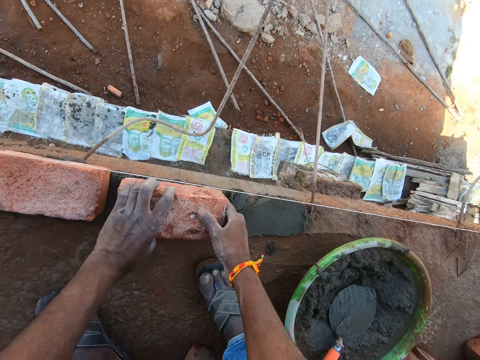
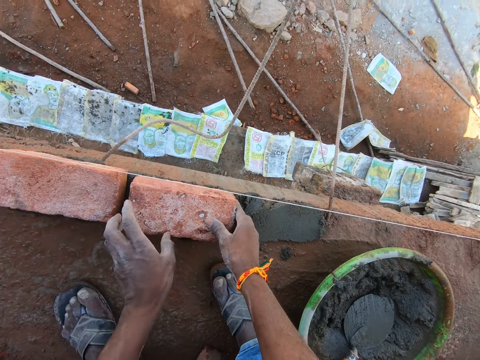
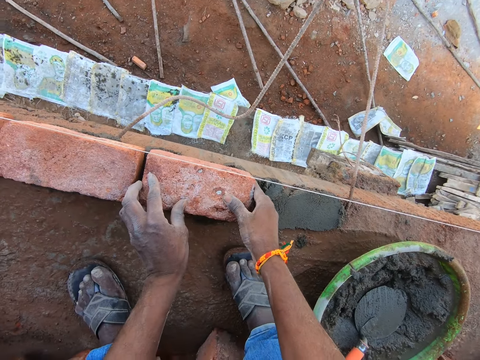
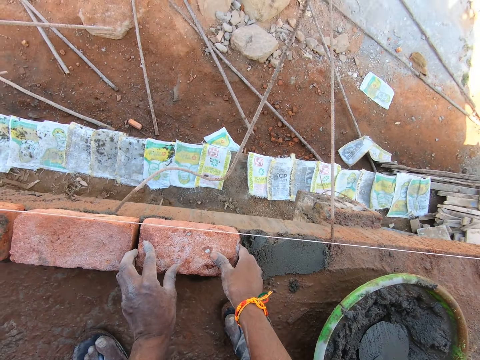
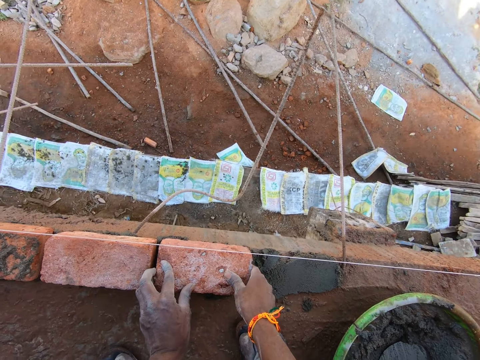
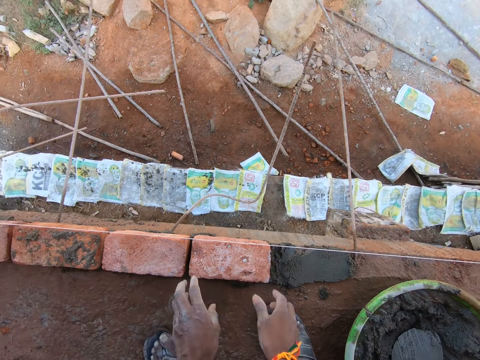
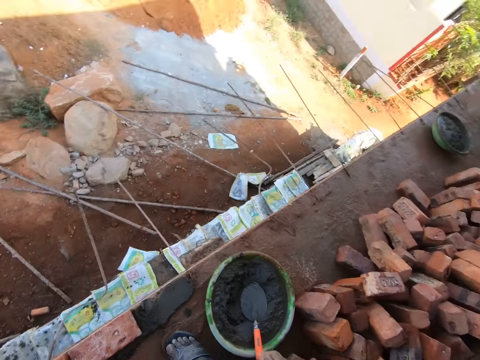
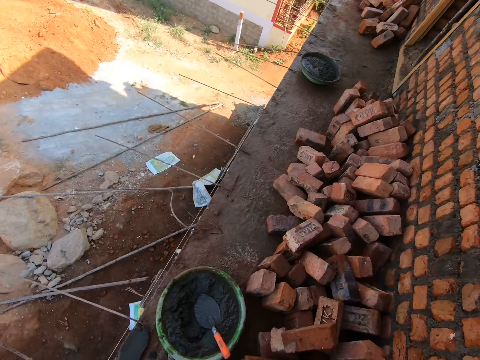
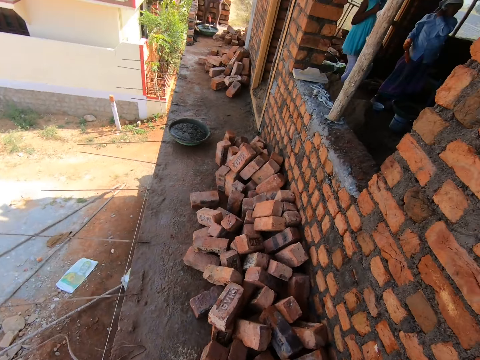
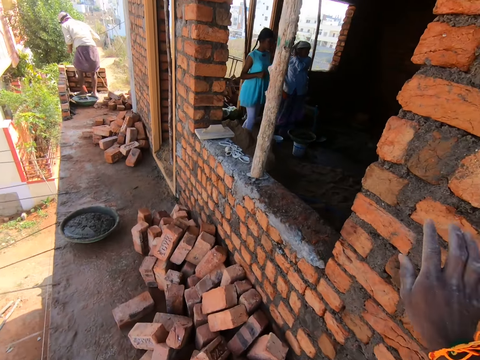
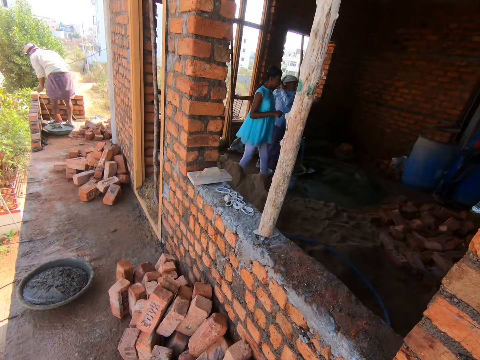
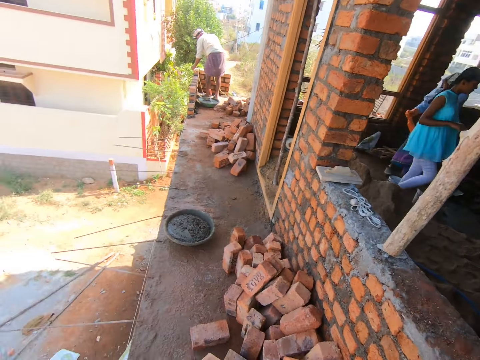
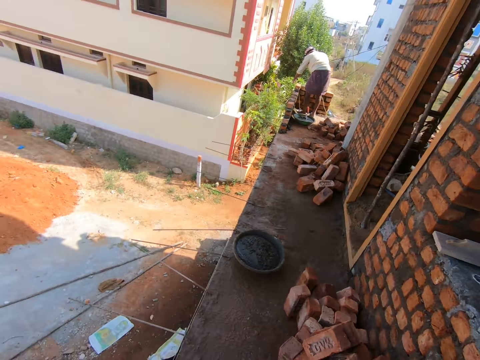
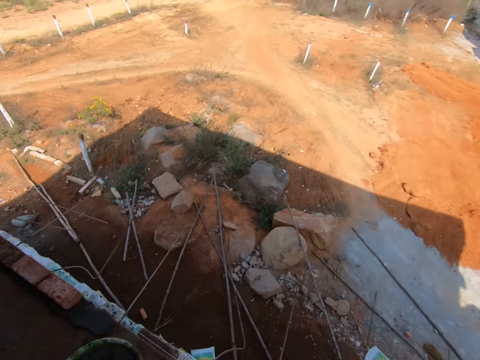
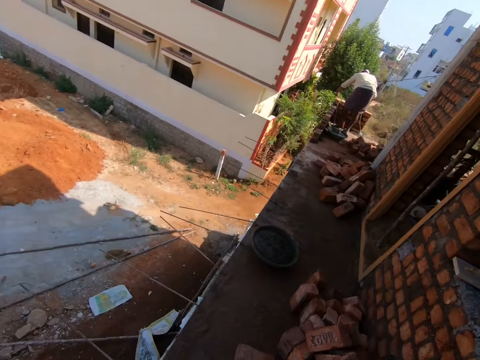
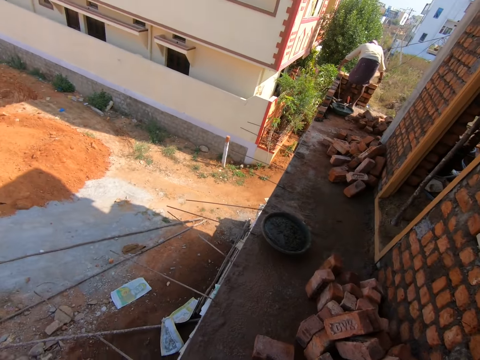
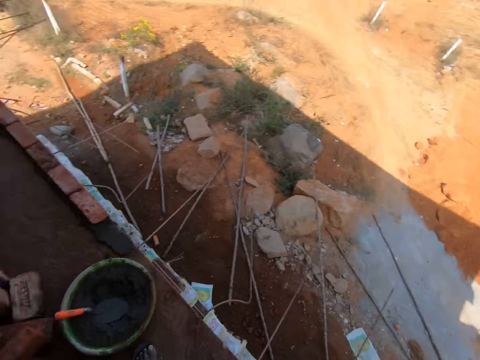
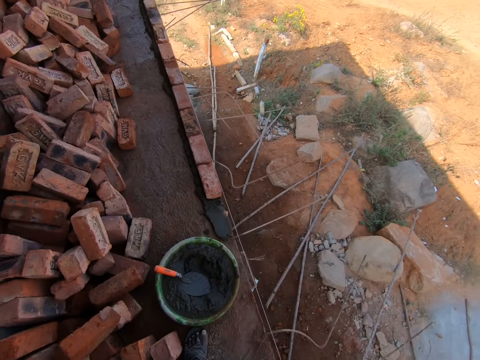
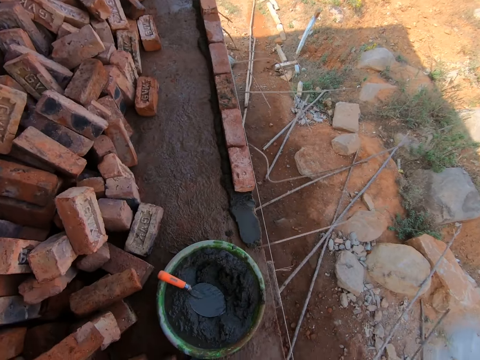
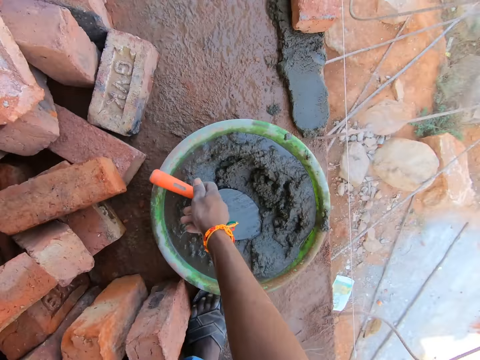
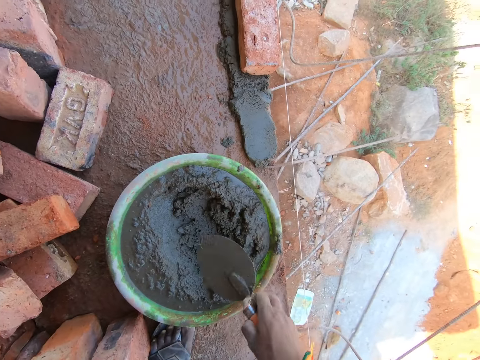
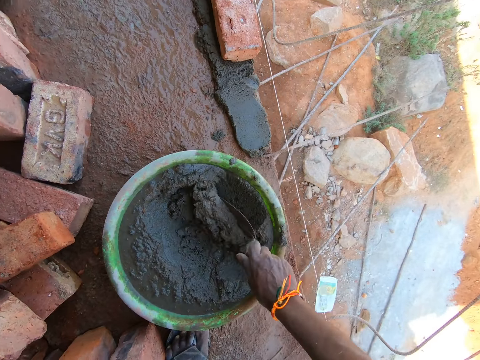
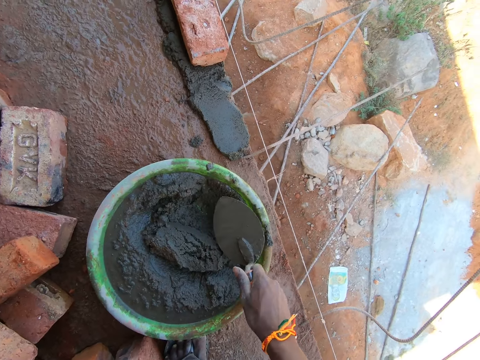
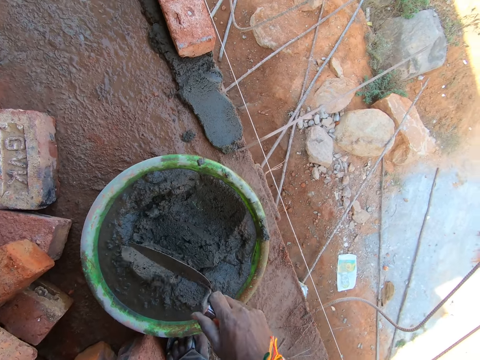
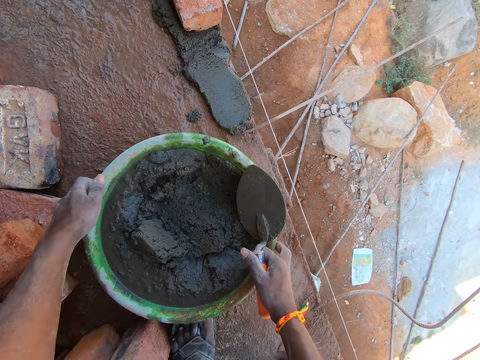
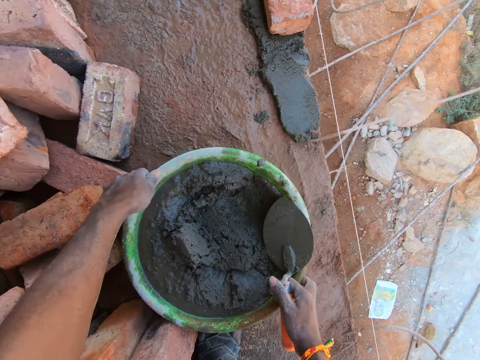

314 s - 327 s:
The camera wearer places the brick on the sand. They look around. They scoop cement. They pick up a trowel and mix sand.

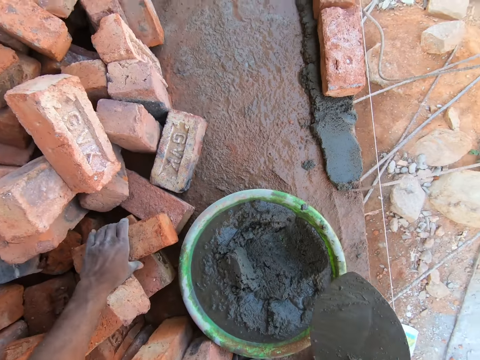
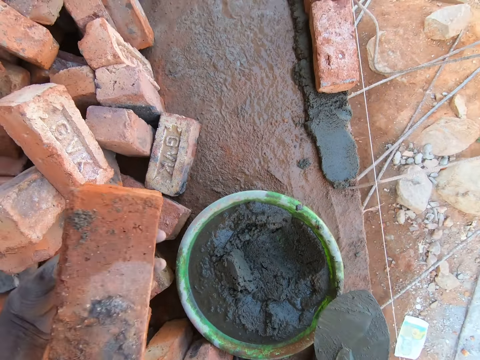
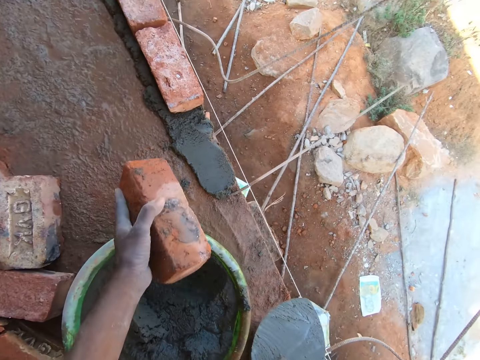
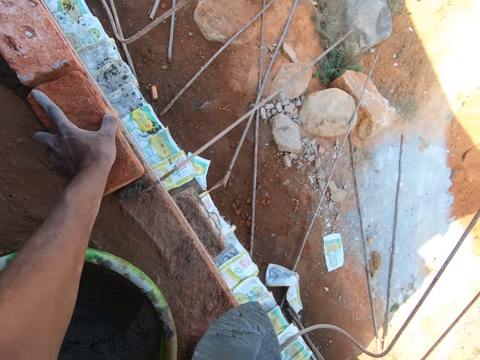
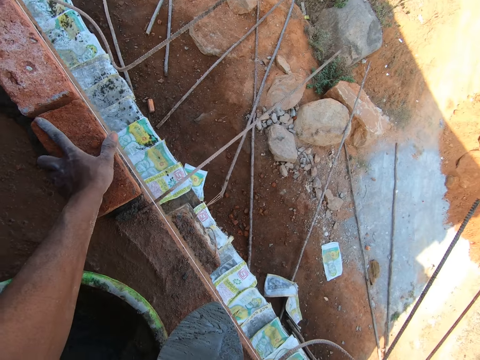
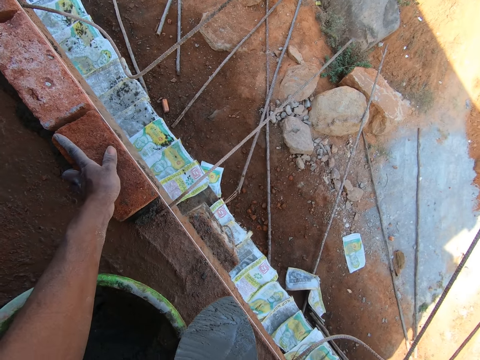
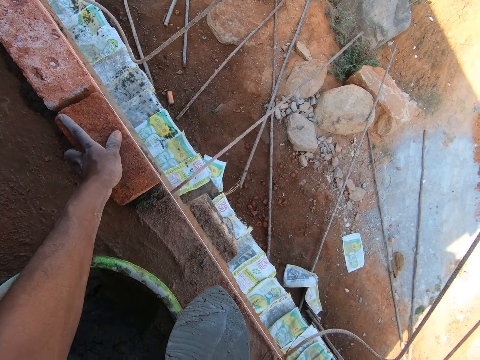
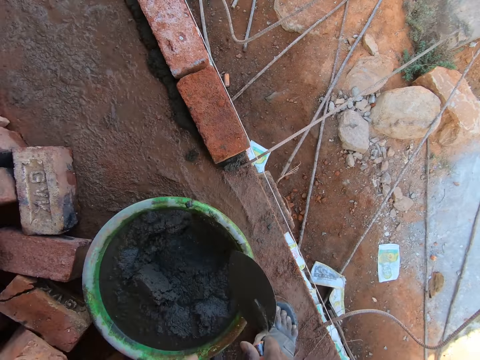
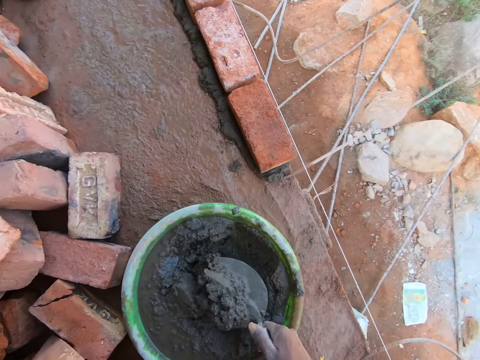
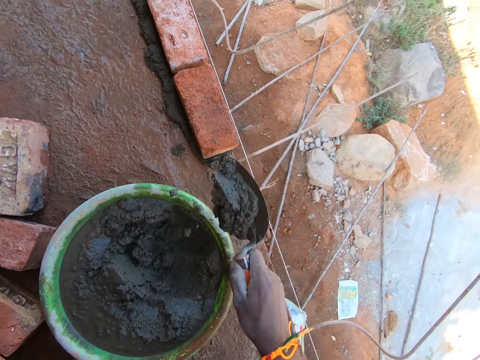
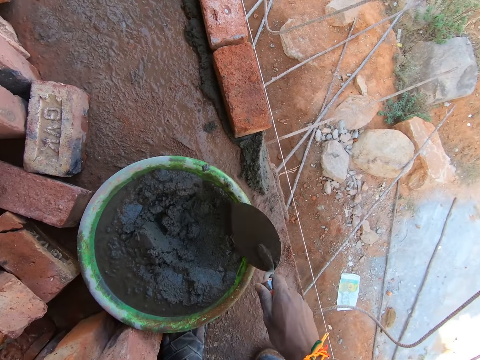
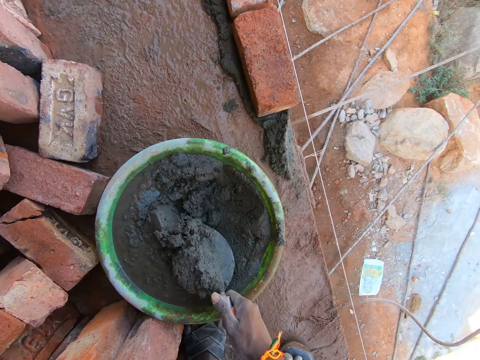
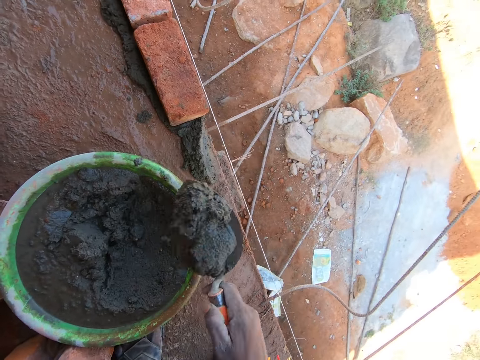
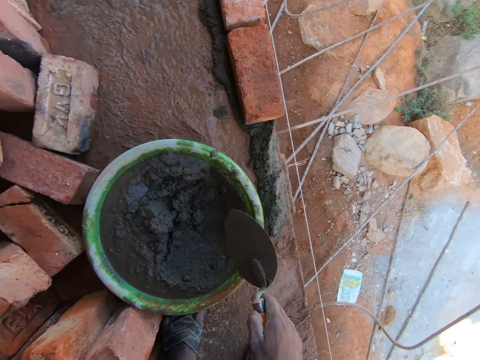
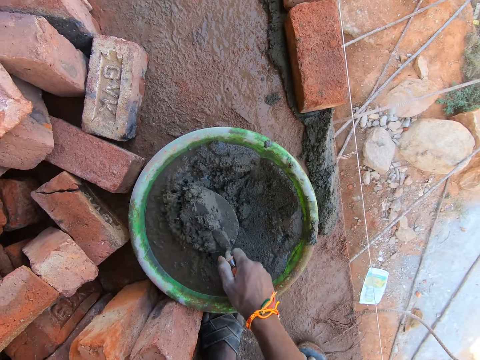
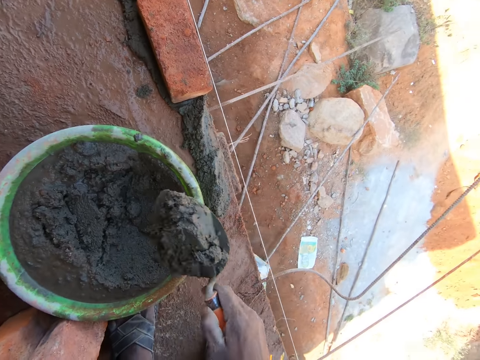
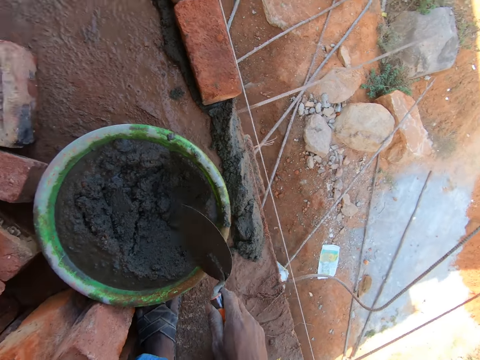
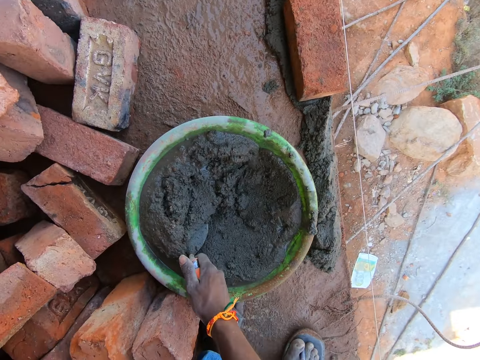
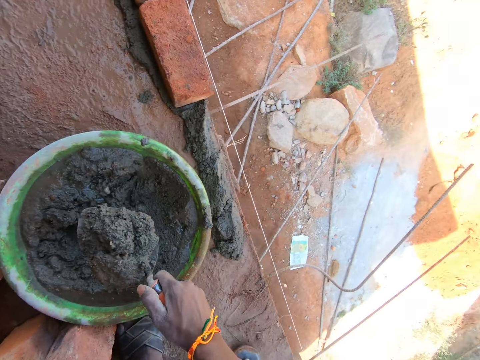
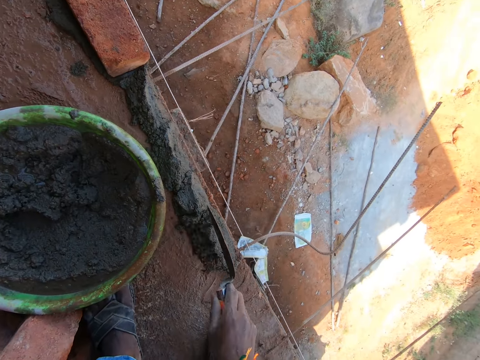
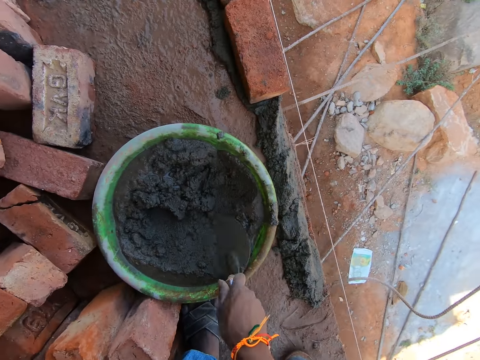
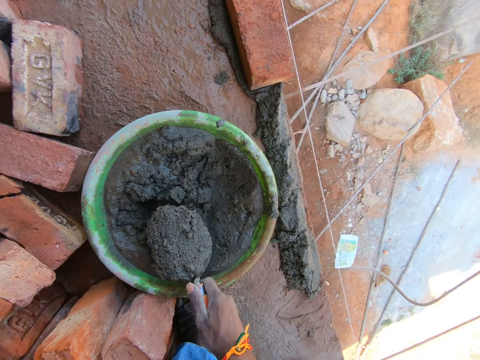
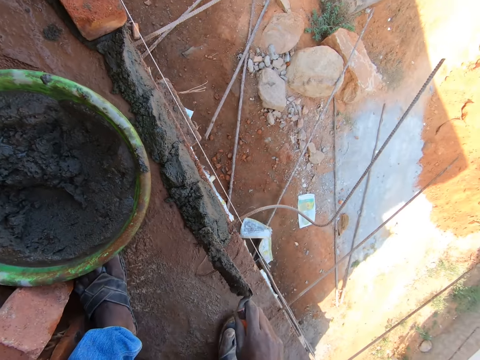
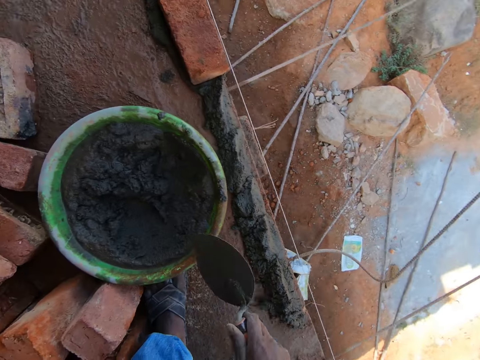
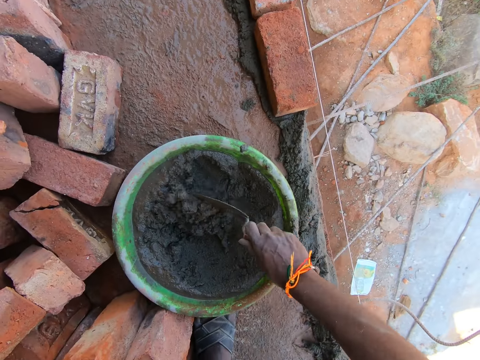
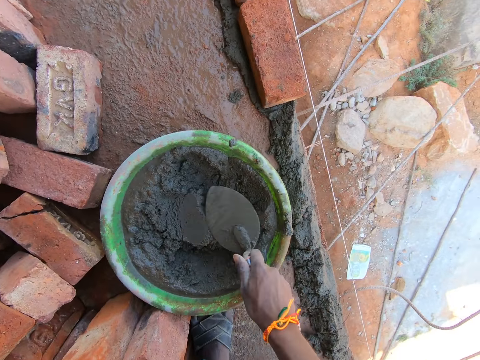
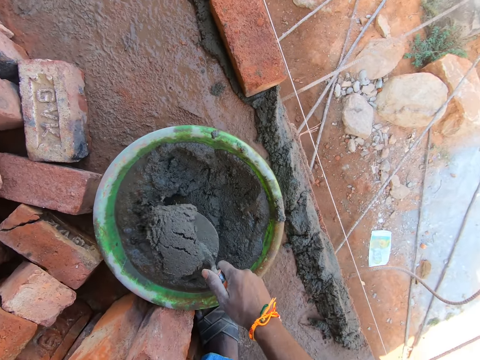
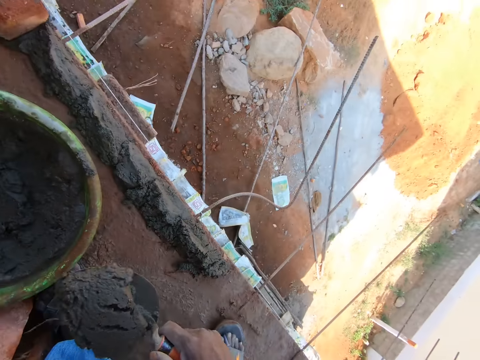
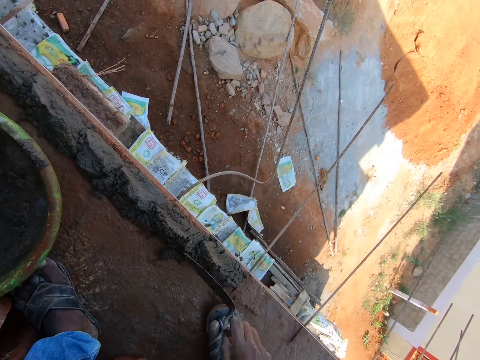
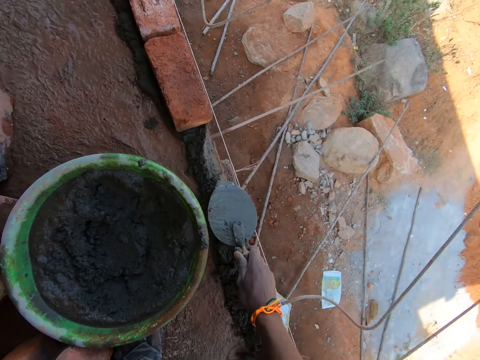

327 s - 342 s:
The camera wearer picks a brick. They place the brick on the sand. They scoop sand. They pour the sand on the floor. They scoop sand. They pour the sand on the floor. They scoop sand. They pour the sand on the floor. They scoop sand.
